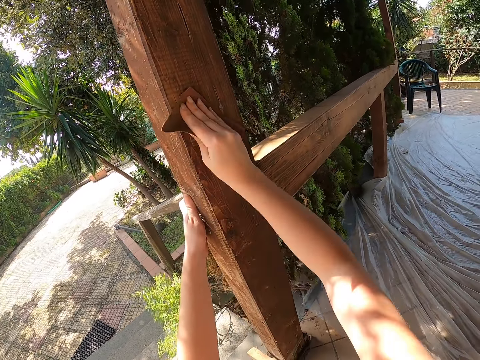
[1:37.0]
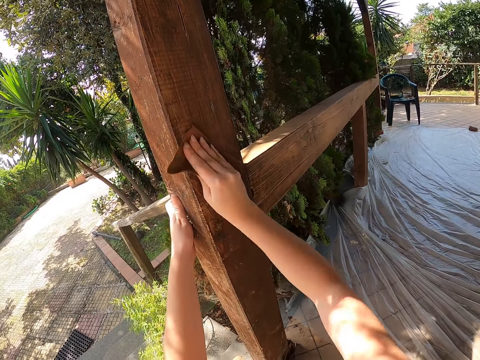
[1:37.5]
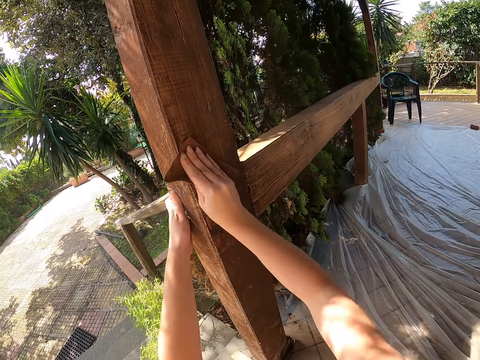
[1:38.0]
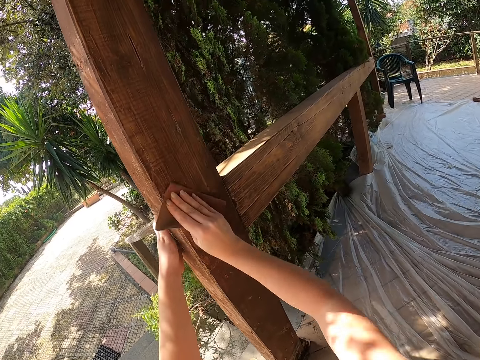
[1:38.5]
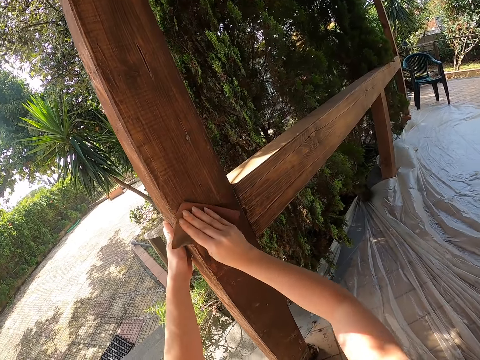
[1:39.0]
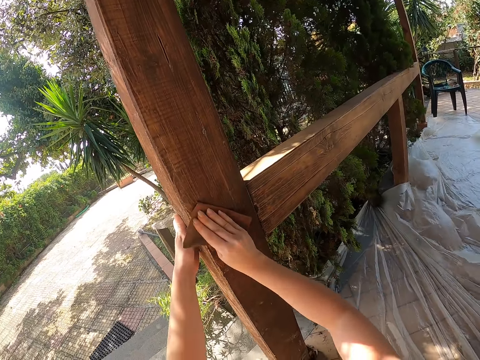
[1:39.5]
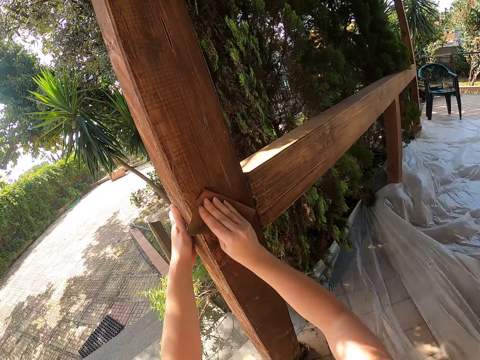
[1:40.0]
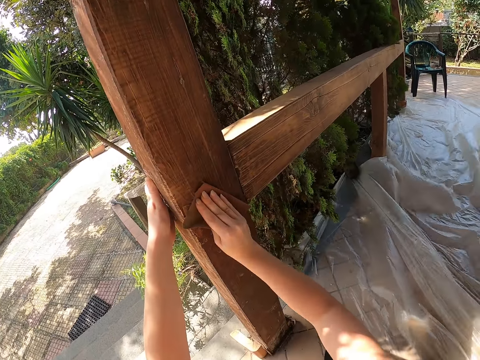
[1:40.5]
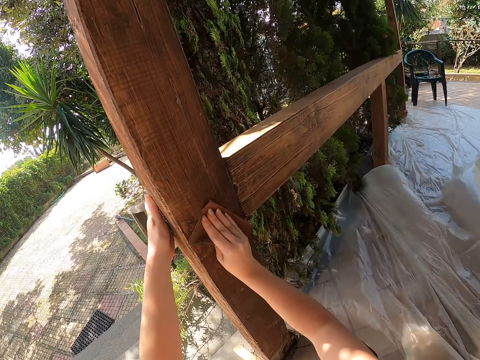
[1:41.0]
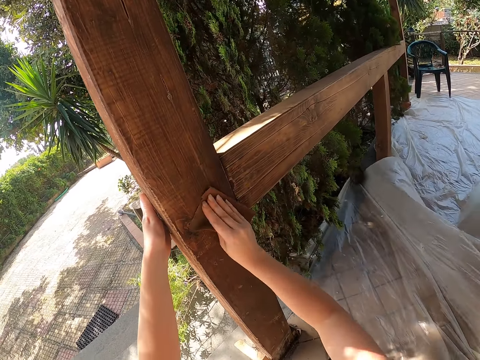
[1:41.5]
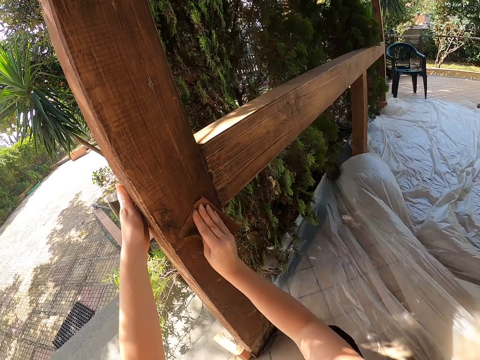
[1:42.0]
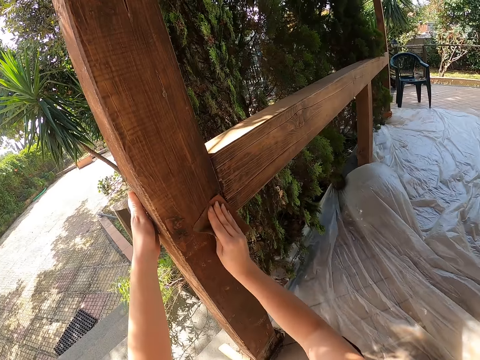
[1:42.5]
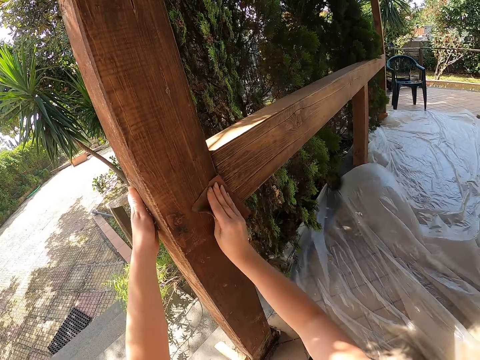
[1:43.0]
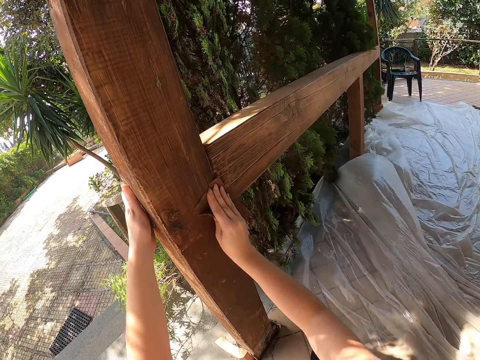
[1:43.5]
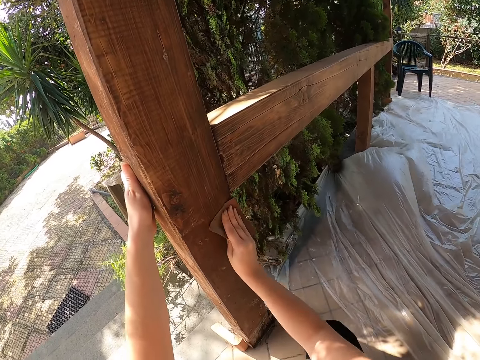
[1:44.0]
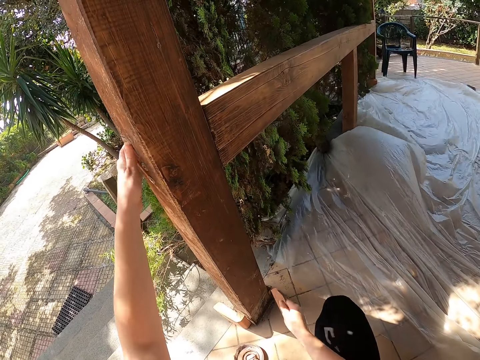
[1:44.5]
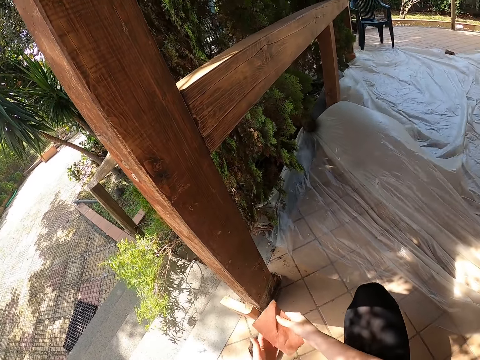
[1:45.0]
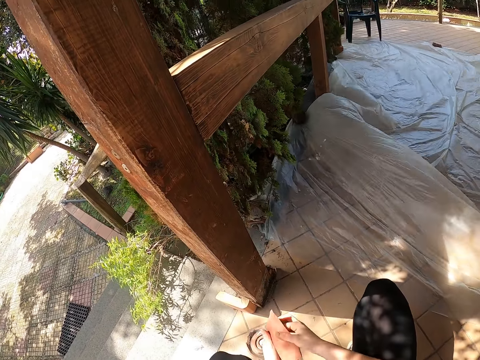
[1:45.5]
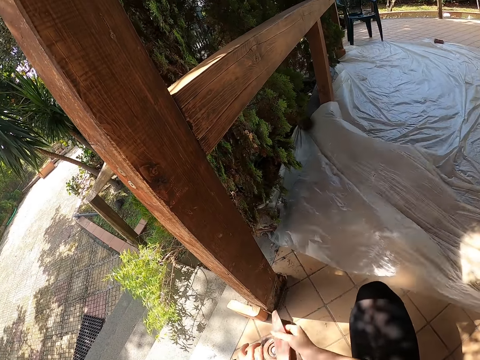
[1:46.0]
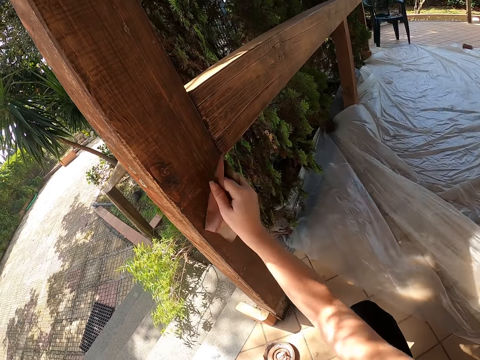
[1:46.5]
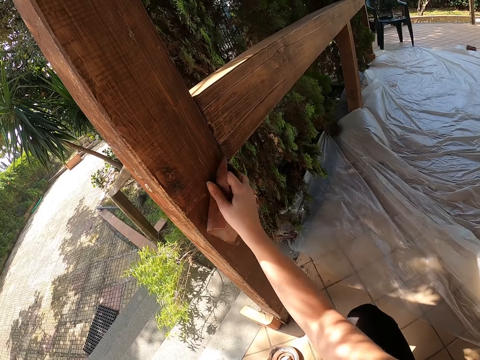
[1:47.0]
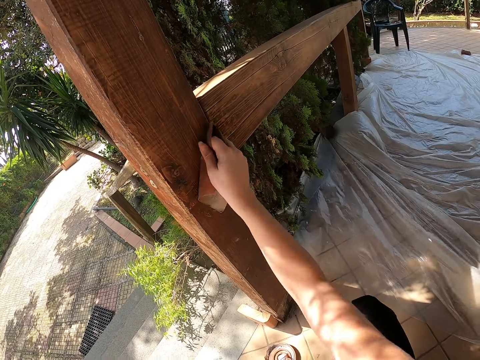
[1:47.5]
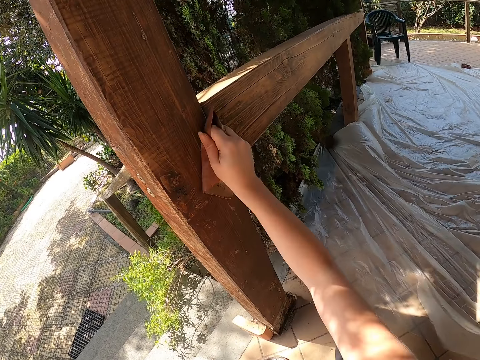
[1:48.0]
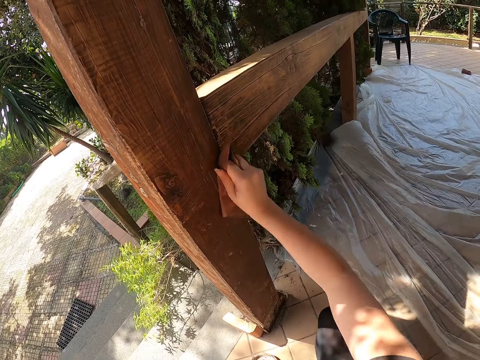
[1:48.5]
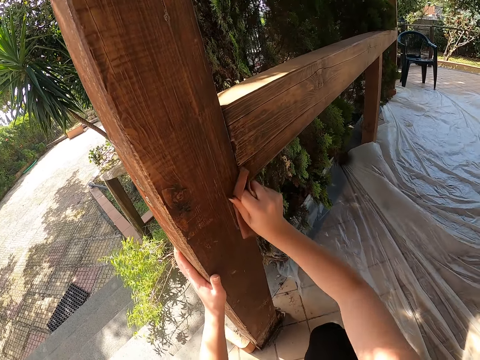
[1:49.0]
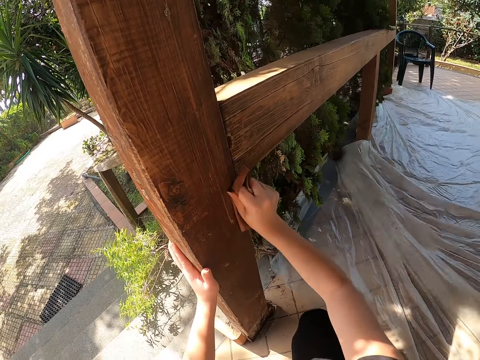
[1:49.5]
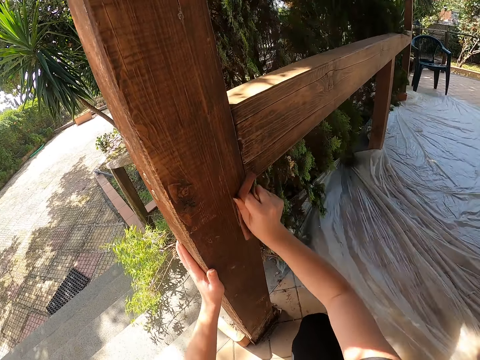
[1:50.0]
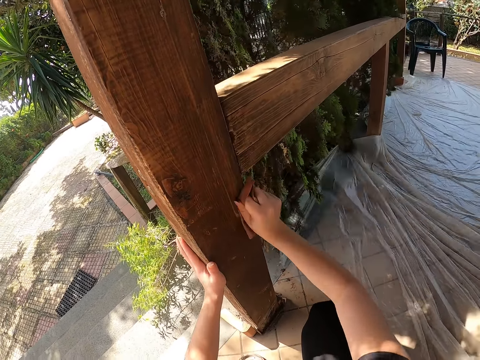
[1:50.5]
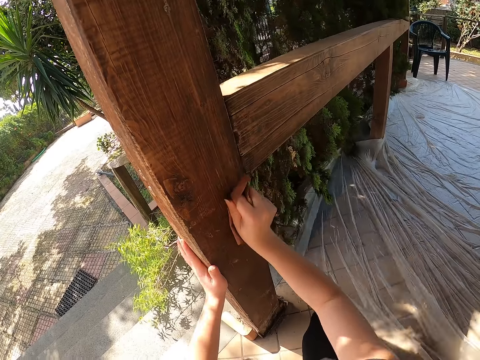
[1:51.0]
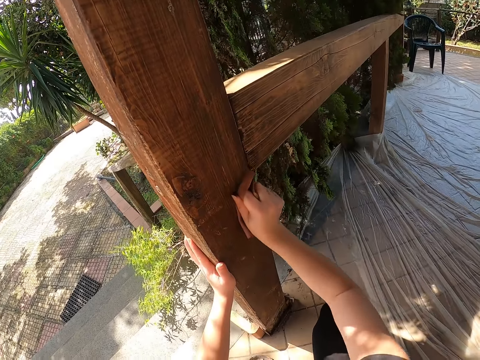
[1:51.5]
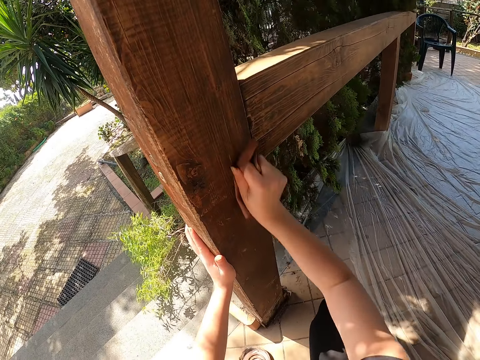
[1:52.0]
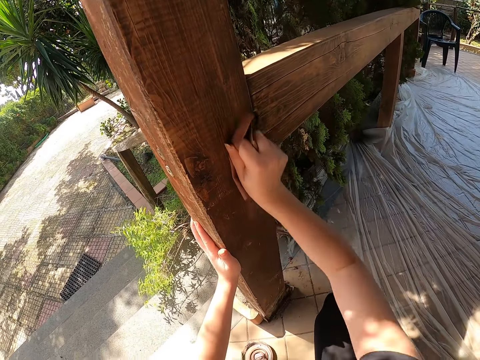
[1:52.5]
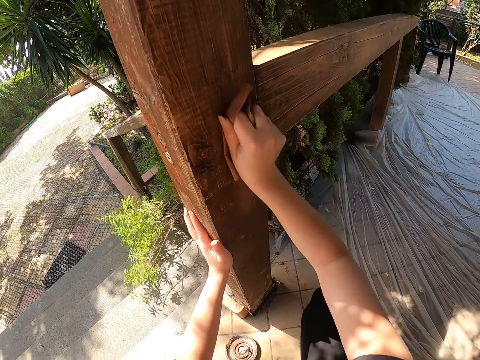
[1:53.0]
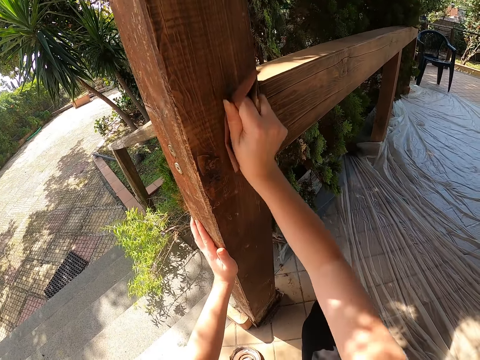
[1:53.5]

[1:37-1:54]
The camera wearer holds the sandpaper. They adjust the sandpaper. They handle the sandpaper. They continue cleaning the wooden member or baluster with sandpaper. They hold the sandpaper on the baluster and sand the baluster. They place the left hand on the baluster. They sand the baluster.

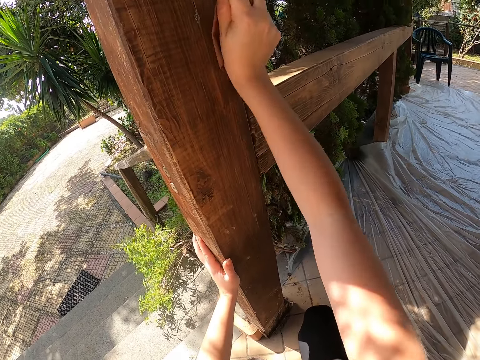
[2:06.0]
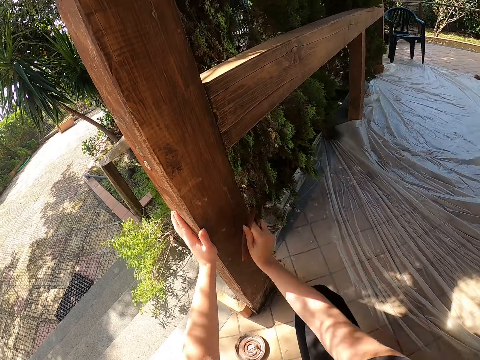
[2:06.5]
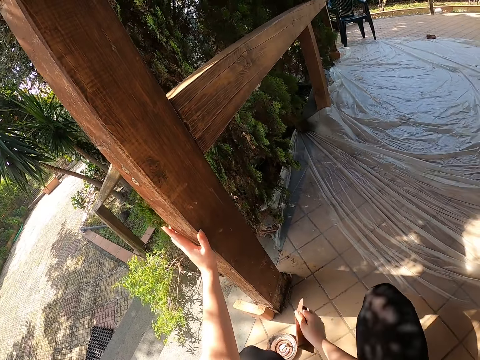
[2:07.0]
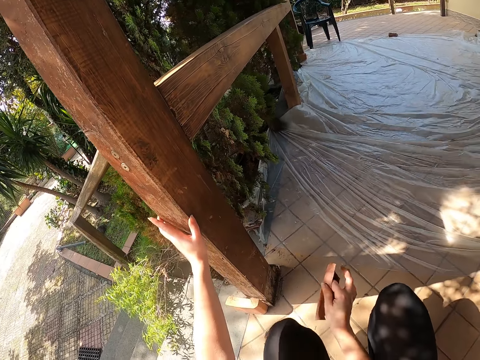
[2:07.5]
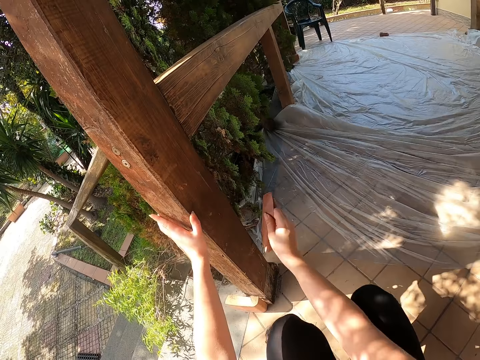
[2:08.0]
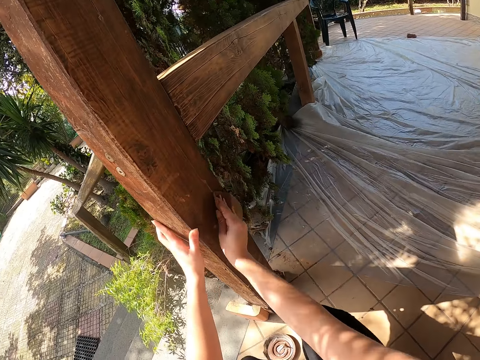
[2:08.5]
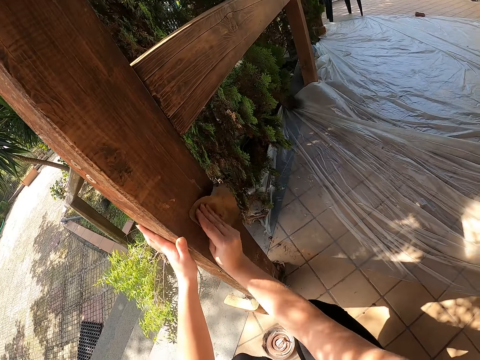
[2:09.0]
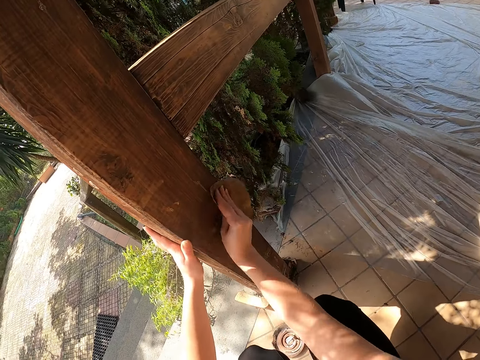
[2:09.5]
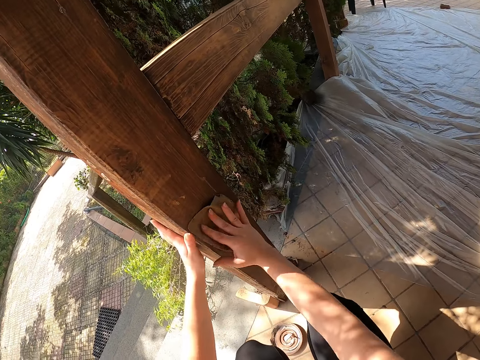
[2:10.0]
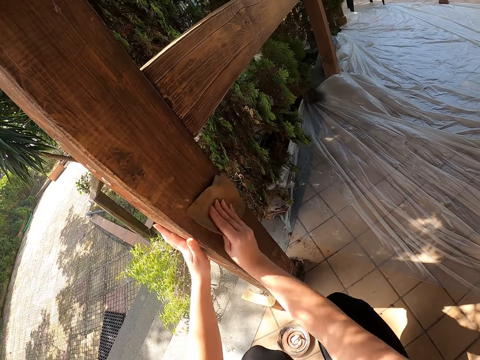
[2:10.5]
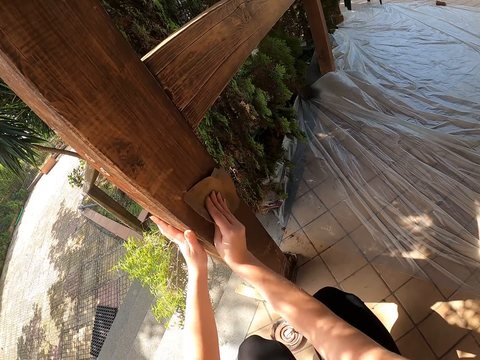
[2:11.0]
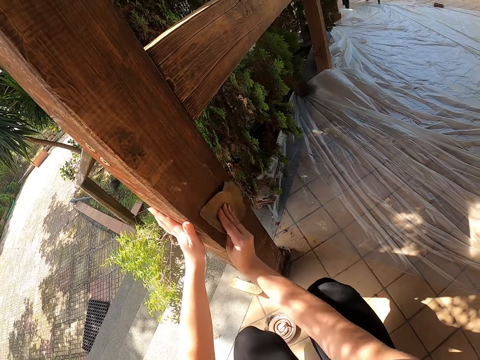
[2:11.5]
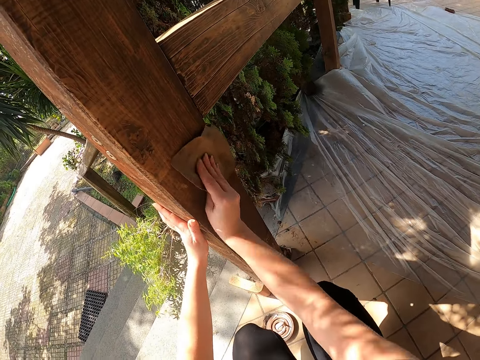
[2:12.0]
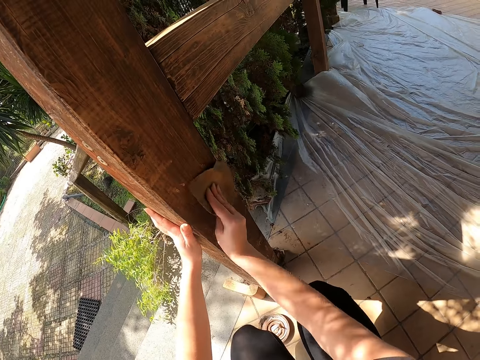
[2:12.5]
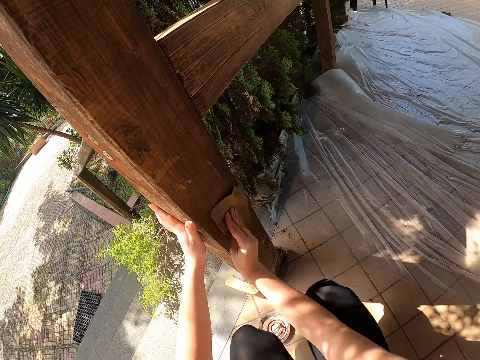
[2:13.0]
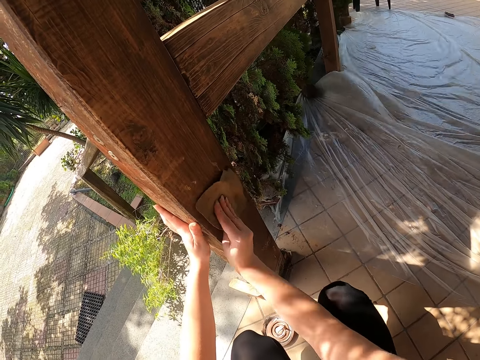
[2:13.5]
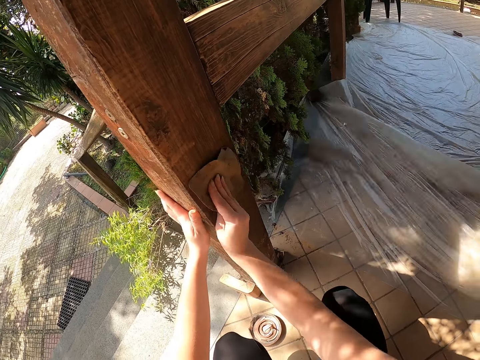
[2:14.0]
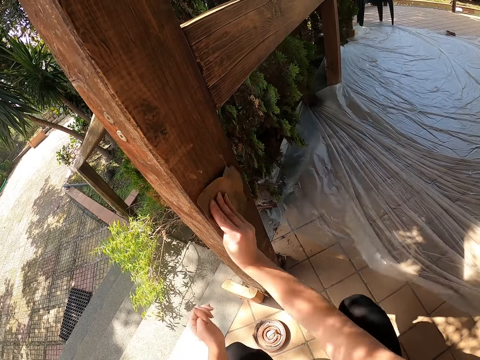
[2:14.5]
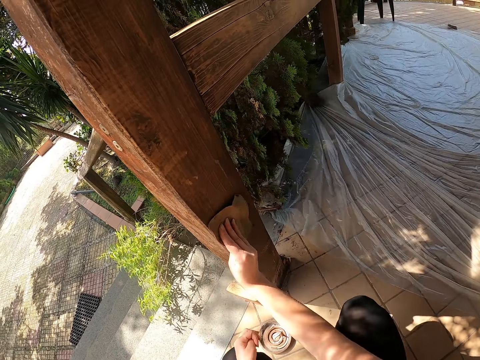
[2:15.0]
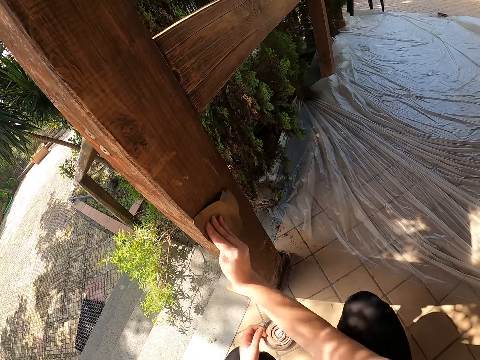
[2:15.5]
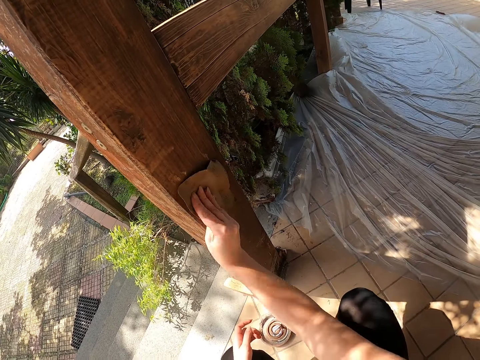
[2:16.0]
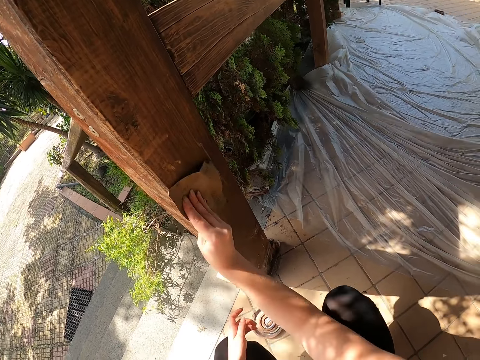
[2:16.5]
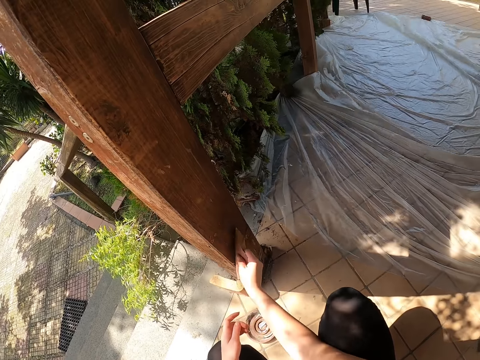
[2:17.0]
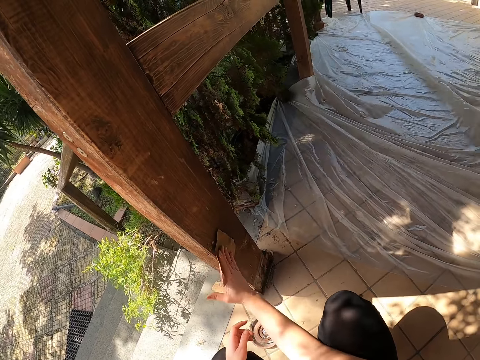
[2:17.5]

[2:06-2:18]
The camera wearer holds the sandpaper. They sand the baluster. They hold the sandpaper on the baluster and sand the baluster. They remove the left hand from the baluster.
